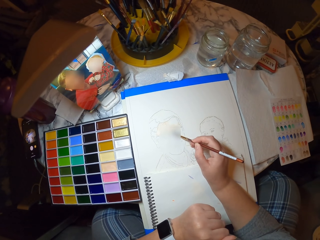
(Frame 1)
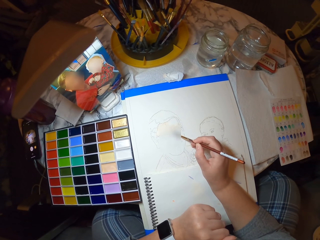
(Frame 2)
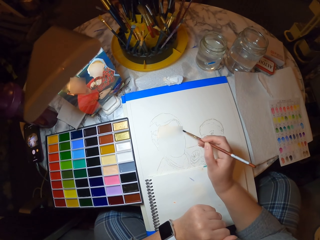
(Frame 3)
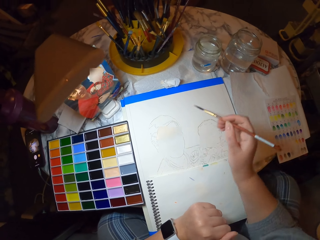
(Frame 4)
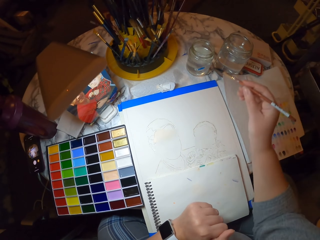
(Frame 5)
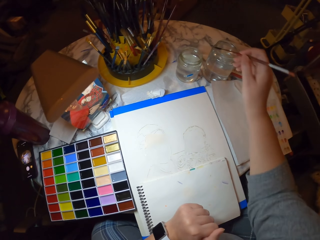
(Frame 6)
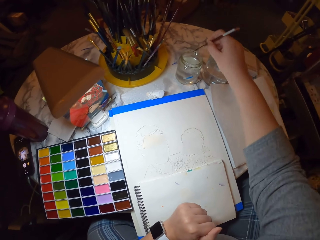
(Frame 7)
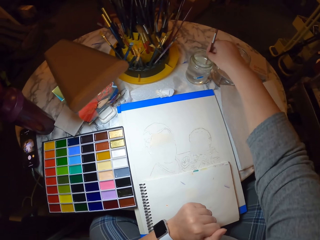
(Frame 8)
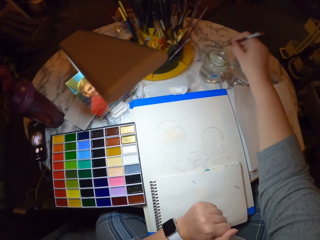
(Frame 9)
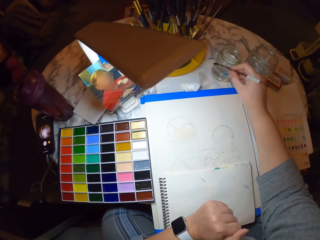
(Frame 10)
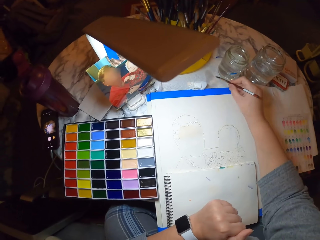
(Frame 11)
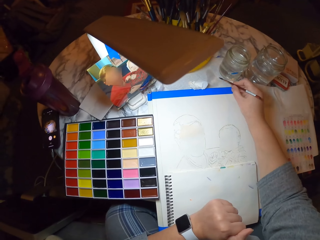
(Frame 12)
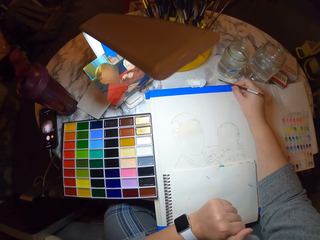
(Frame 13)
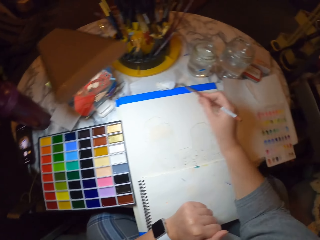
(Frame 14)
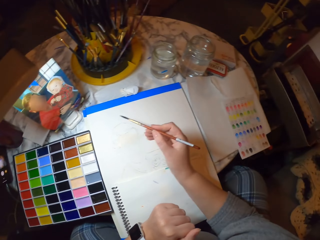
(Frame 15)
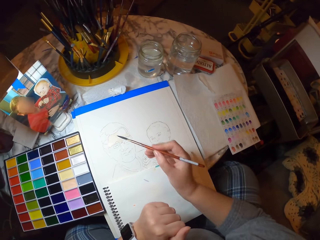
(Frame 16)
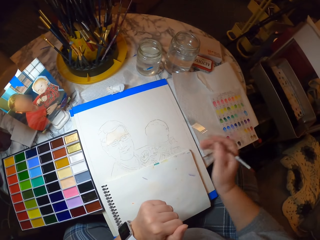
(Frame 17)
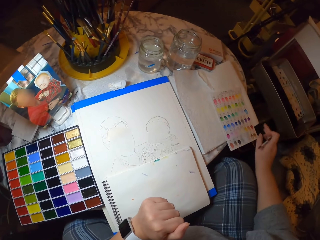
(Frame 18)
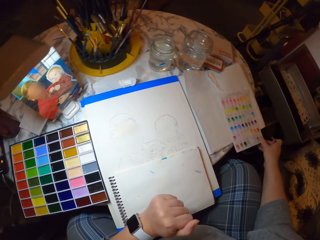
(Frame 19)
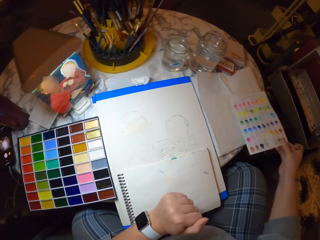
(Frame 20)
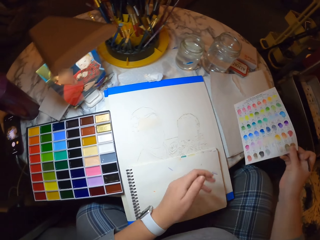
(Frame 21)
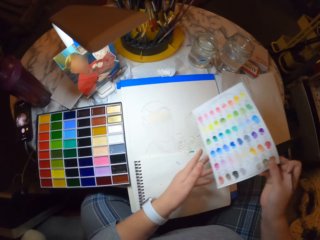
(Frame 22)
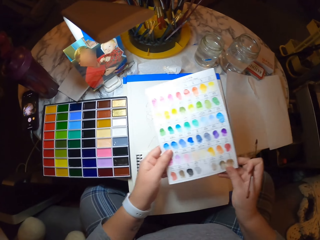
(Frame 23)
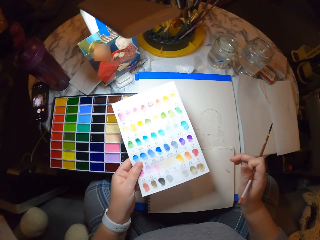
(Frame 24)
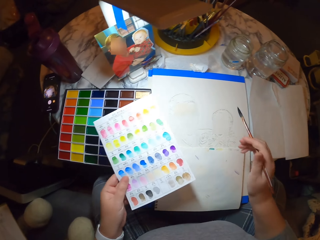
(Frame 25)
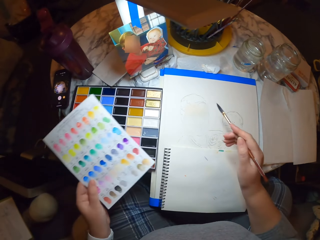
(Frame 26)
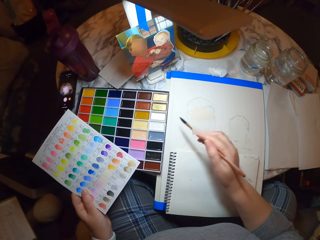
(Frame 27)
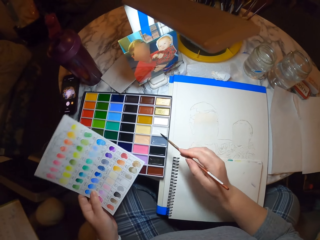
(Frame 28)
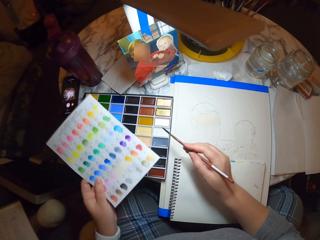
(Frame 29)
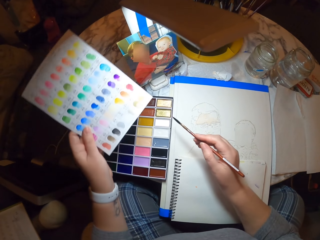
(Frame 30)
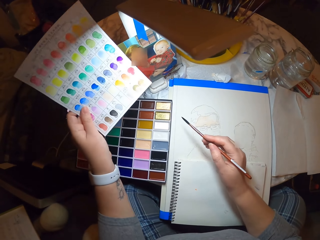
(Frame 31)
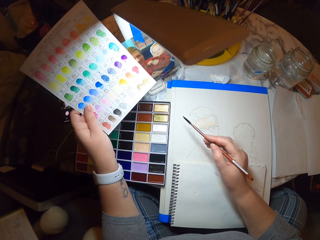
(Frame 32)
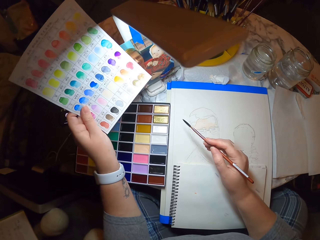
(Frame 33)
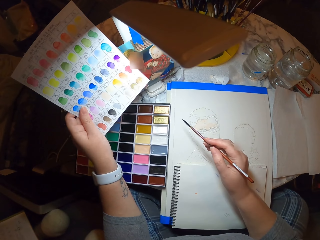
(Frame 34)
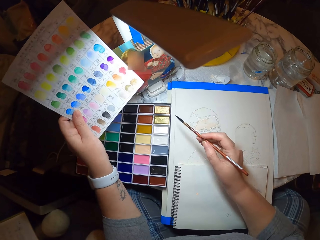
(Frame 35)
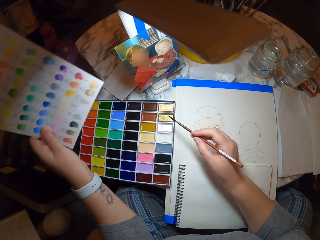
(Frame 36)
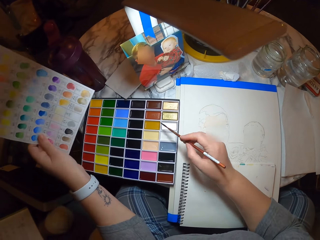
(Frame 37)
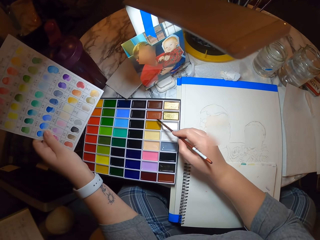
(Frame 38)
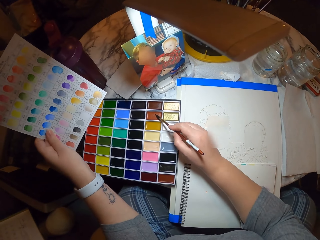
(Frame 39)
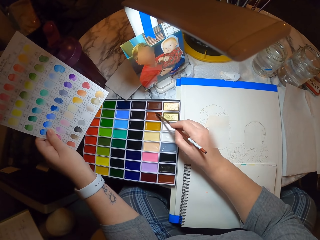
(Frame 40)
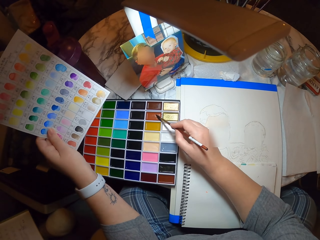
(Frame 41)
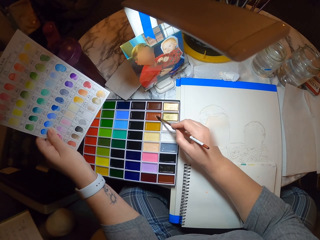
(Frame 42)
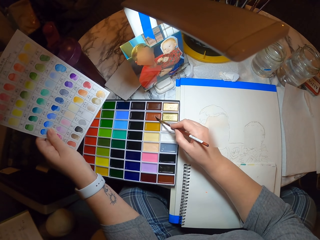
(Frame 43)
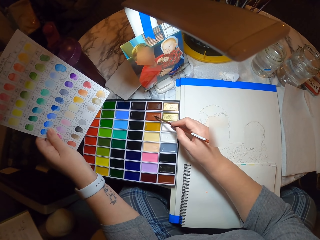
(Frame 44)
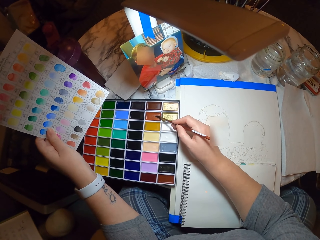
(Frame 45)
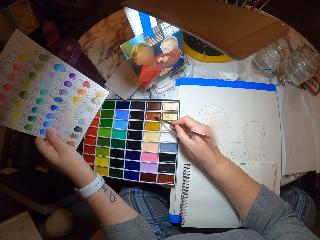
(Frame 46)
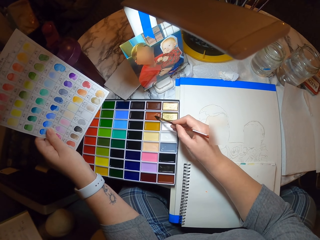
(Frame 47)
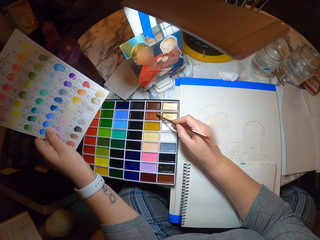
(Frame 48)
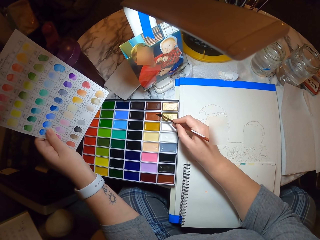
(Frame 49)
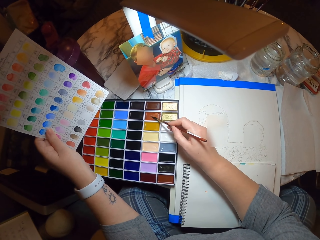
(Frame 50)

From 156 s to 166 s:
The camera wearer dips the paint brush in the glass of water. They wipe the brush on the table. They pick up the colored paper from the table. They apply color on the paint brush.

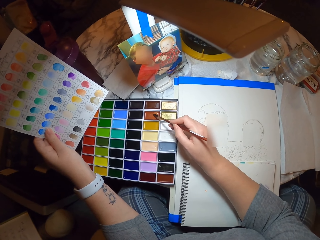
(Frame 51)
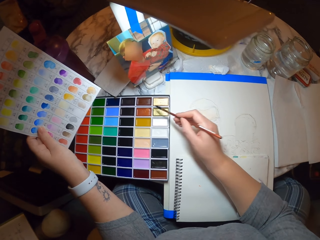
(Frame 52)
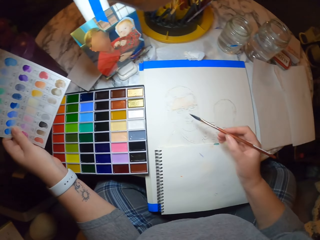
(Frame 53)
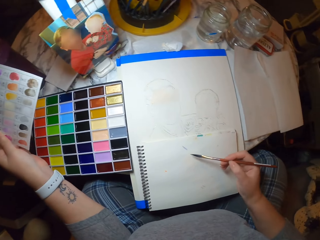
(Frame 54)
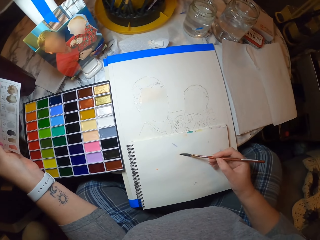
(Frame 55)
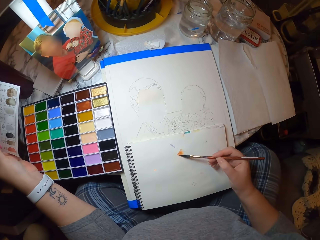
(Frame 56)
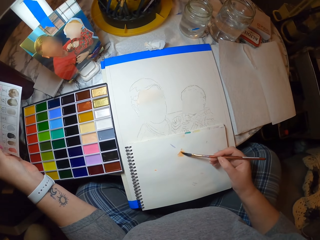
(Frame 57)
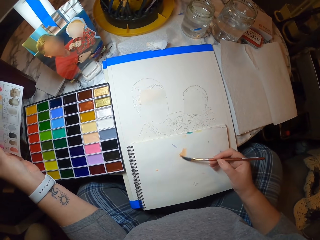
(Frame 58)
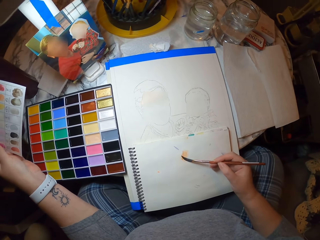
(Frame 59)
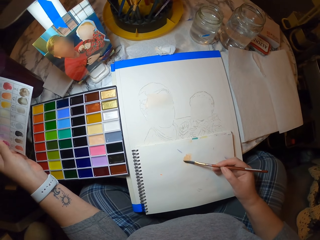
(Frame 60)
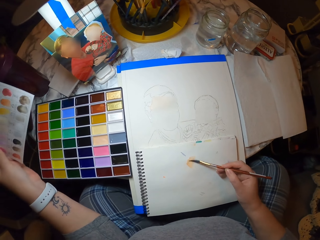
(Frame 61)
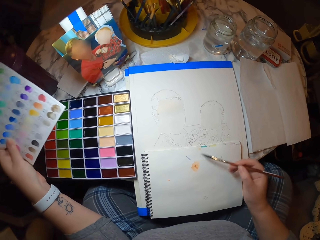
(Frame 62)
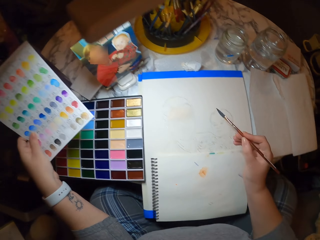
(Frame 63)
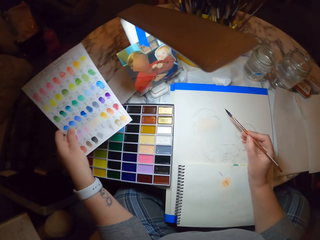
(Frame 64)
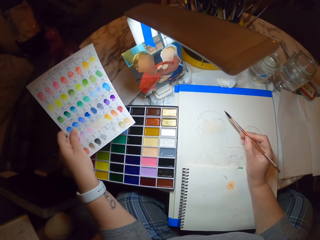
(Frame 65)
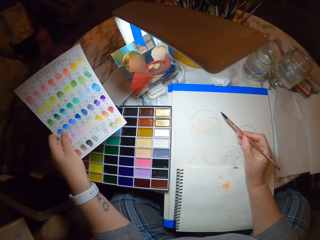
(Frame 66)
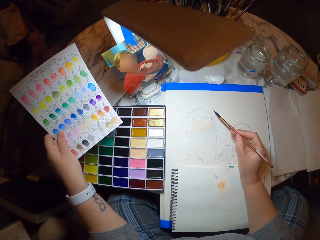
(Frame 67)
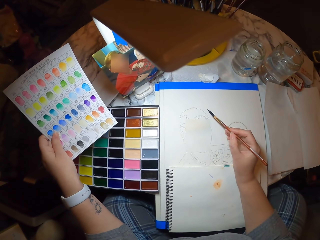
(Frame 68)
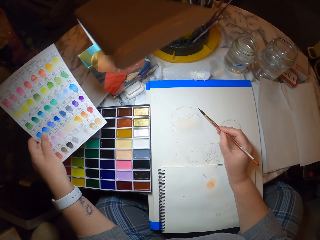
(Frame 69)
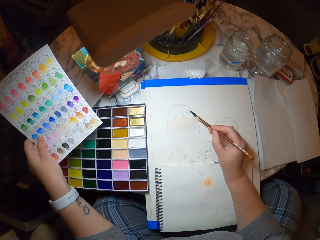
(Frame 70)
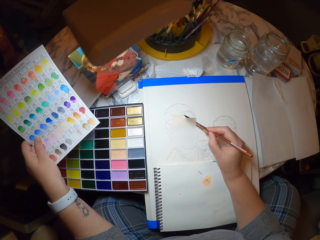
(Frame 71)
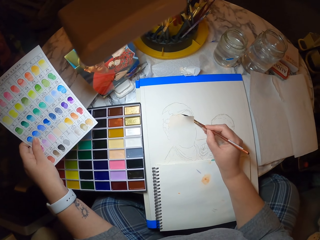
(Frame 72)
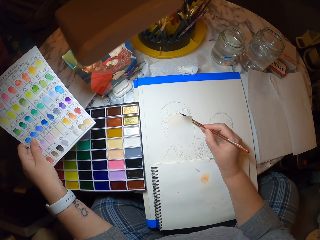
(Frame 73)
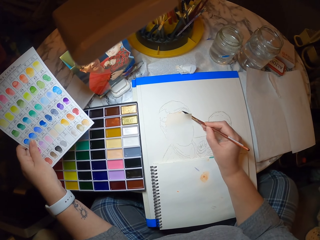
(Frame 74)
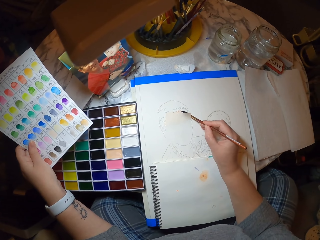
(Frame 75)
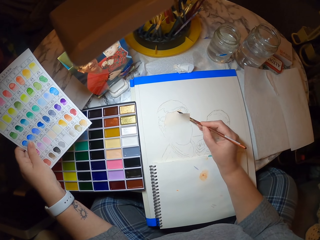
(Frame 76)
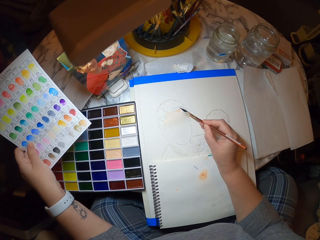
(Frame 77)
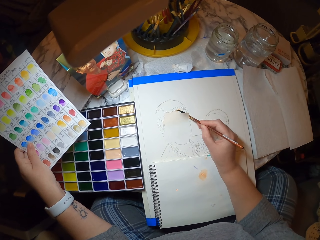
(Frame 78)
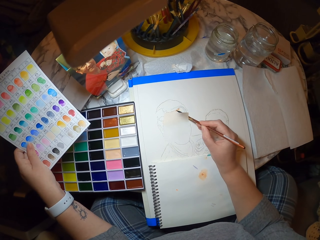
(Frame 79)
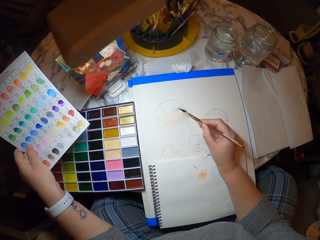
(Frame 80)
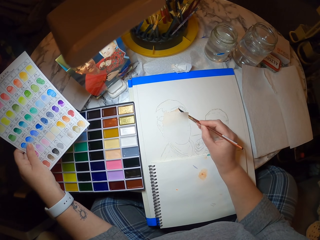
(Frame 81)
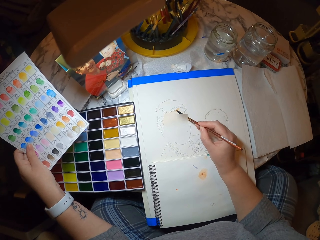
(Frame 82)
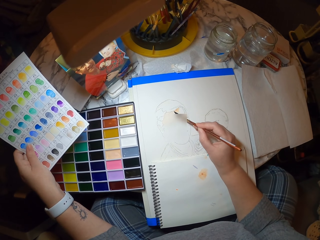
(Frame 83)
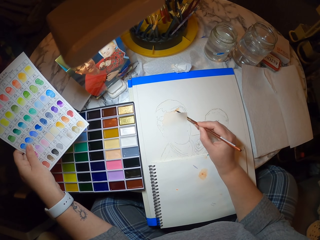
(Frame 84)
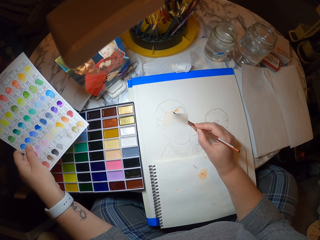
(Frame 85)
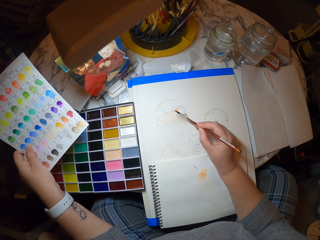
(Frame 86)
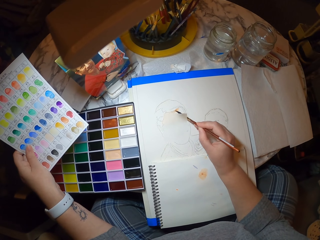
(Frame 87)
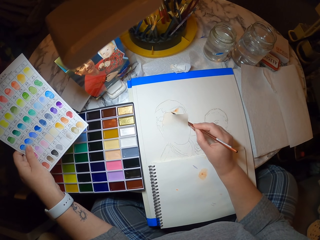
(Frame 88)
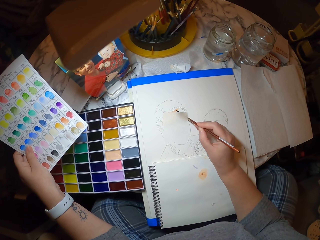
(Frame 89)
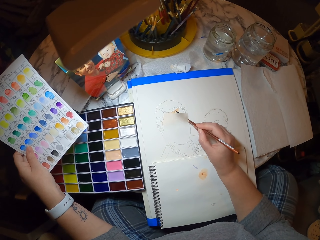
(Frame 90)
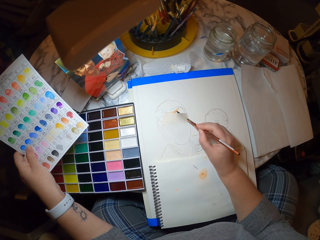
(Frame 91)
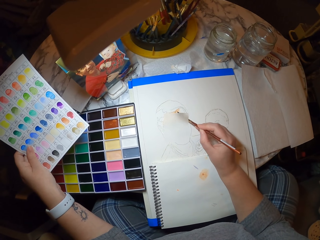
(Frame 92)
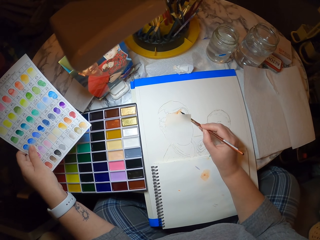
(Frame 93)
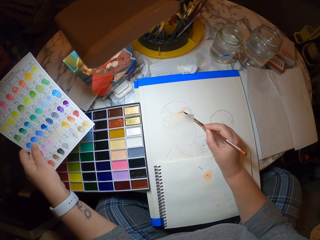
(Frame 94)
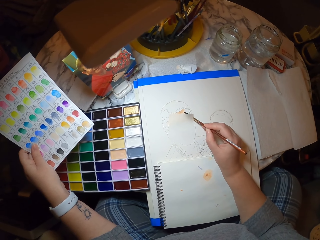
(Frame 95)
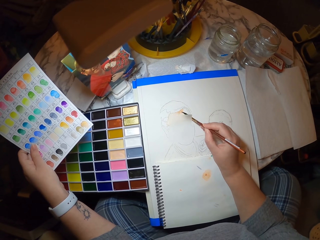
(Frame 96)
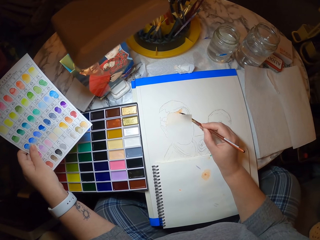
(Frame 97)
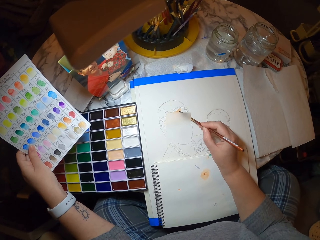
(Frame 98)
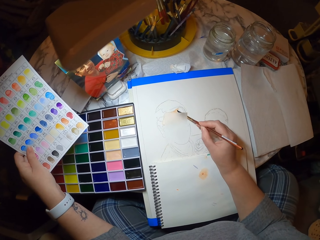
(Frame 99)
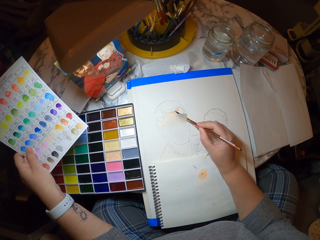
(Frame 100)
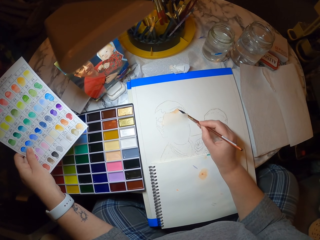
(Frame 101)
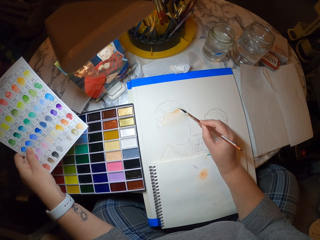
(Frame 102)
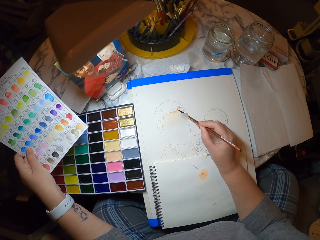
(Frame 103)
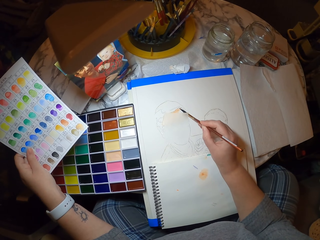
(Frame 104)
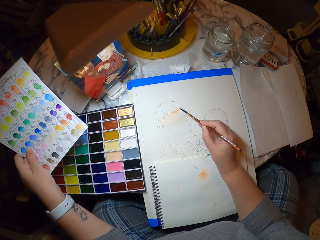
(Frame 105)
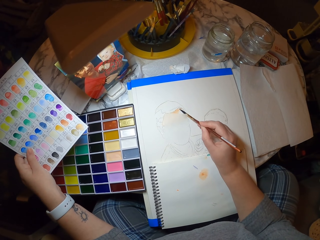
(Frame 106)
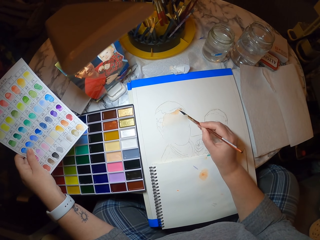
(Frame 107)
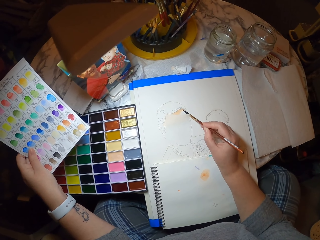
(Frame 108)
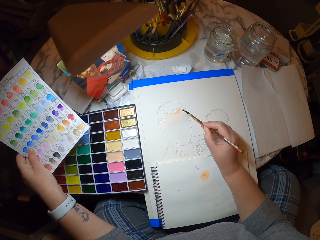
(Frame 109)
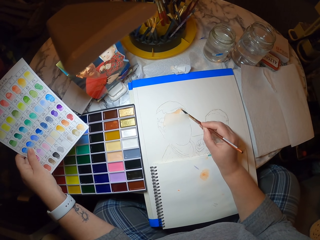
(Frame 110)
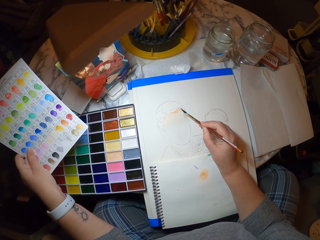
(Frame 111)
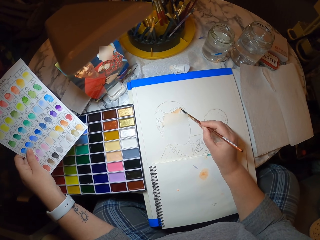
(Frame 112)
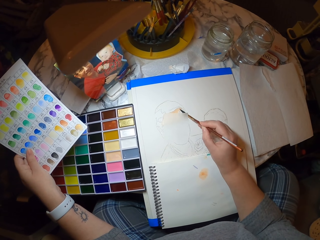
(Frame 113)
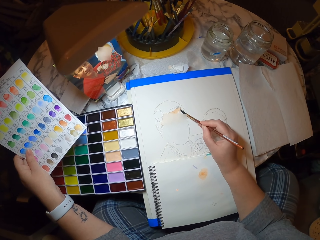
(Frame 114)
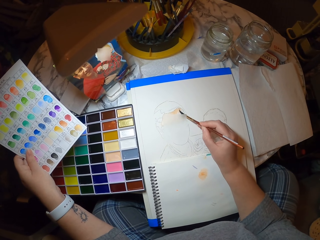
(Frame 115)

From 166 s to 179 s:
The camera wearer paints on the book. They paint on the book again.
